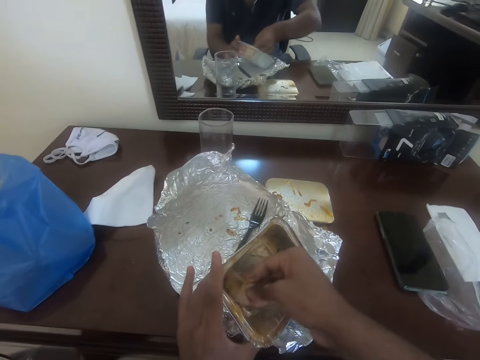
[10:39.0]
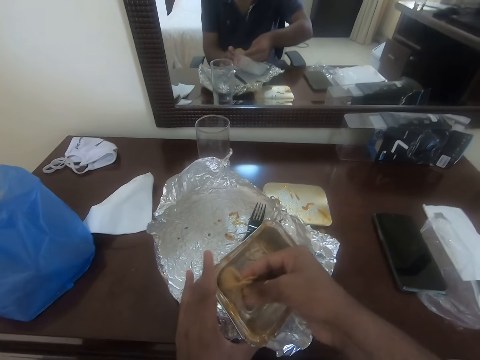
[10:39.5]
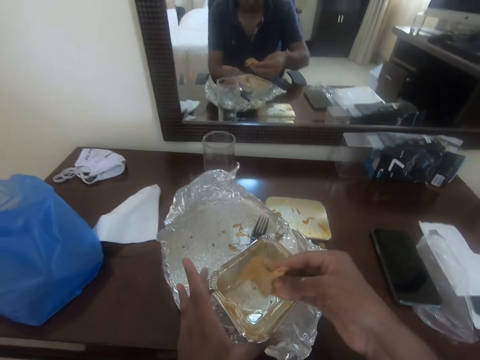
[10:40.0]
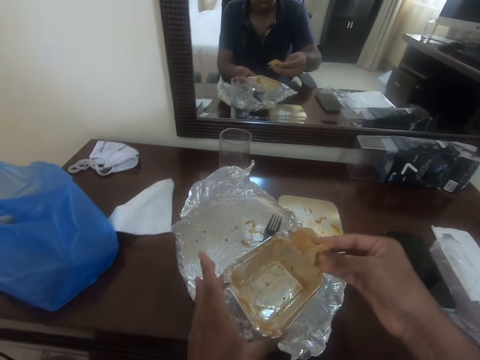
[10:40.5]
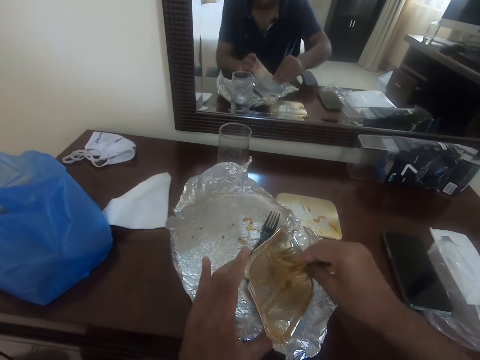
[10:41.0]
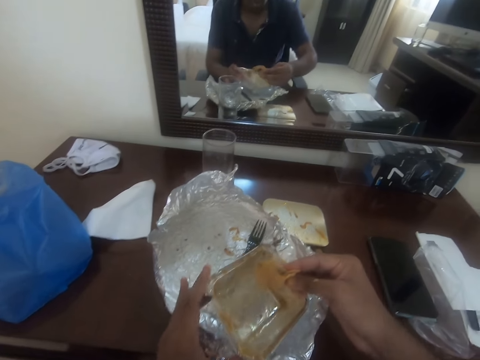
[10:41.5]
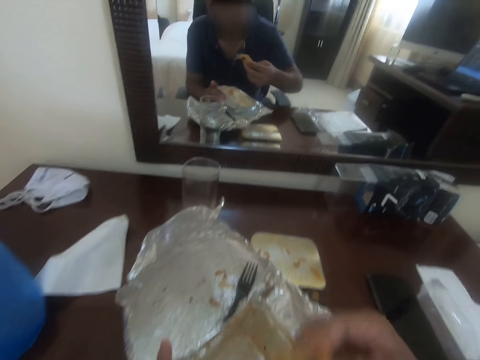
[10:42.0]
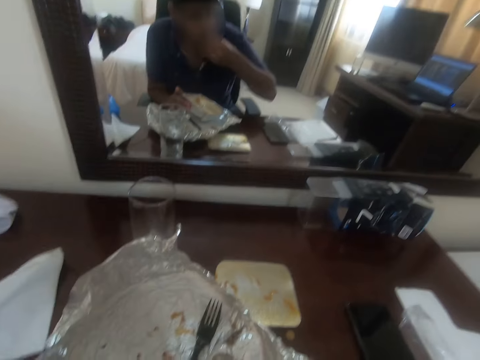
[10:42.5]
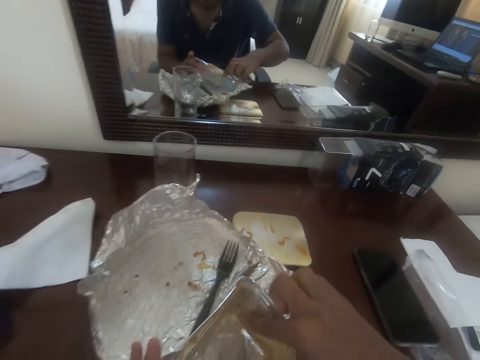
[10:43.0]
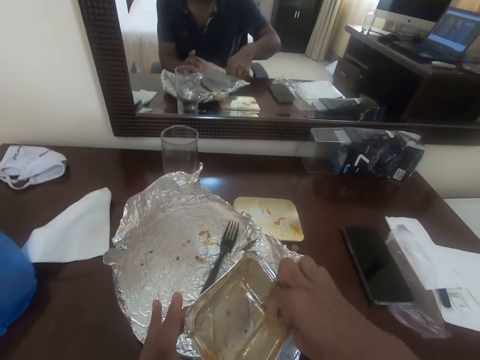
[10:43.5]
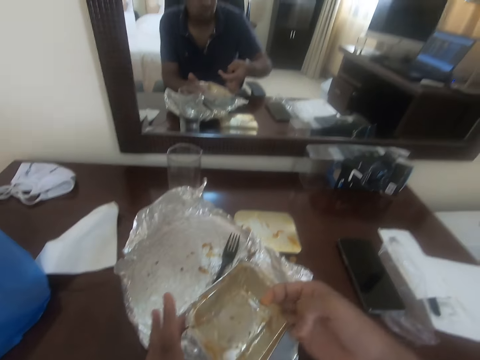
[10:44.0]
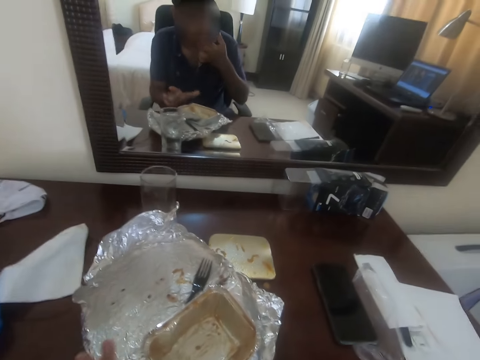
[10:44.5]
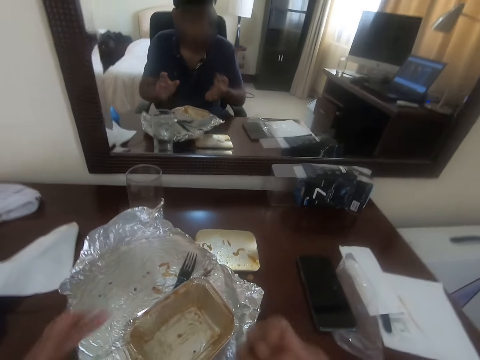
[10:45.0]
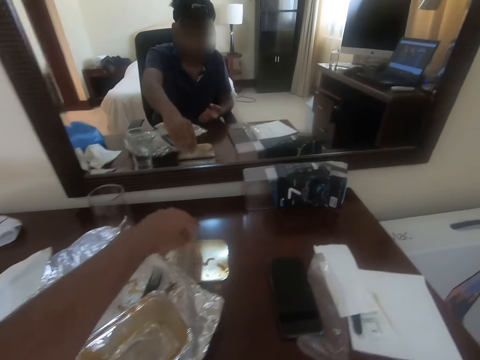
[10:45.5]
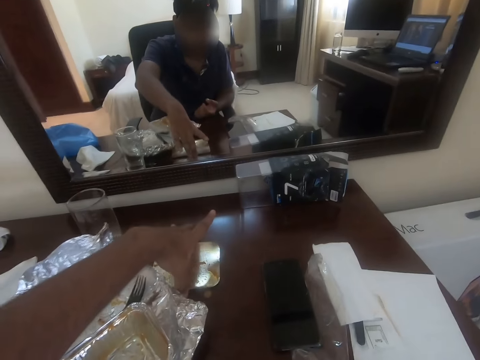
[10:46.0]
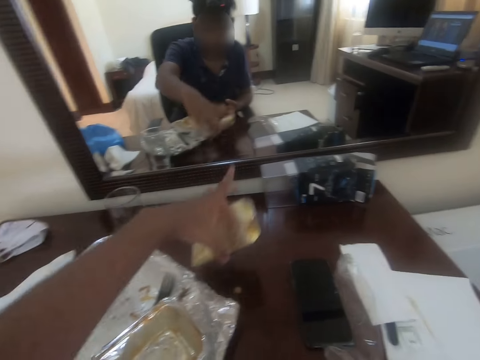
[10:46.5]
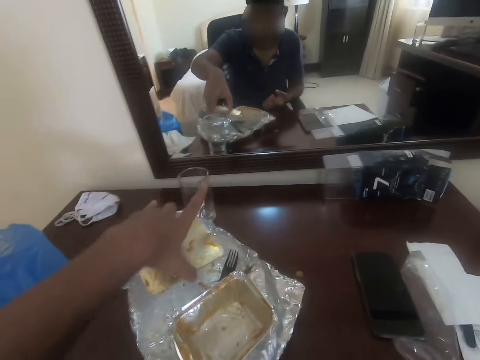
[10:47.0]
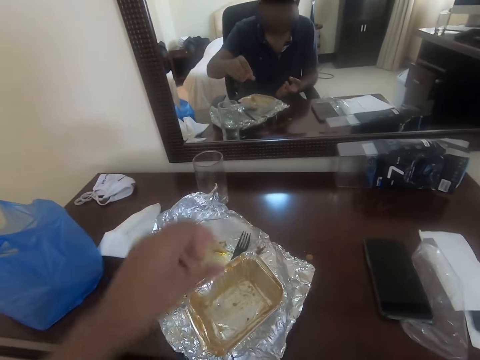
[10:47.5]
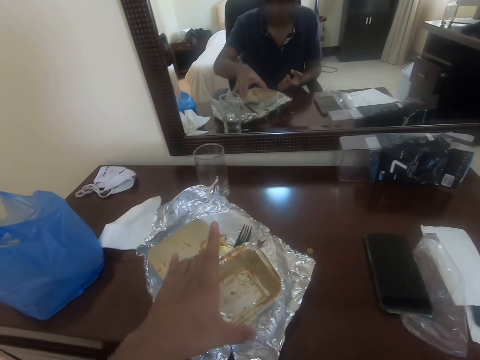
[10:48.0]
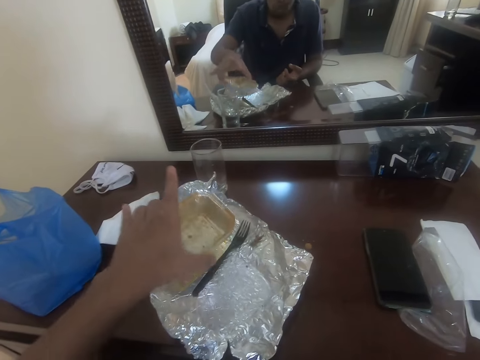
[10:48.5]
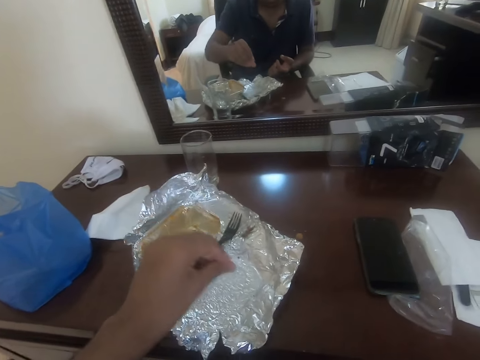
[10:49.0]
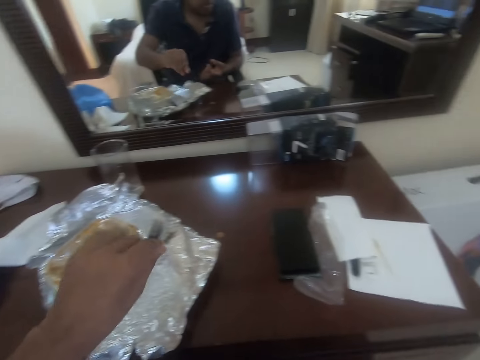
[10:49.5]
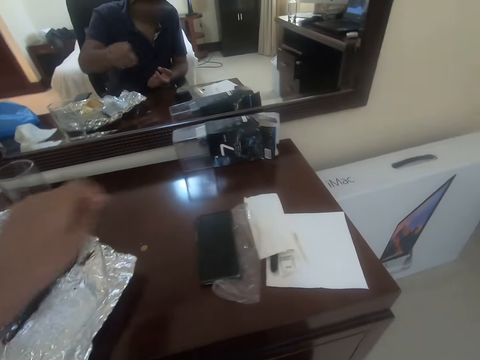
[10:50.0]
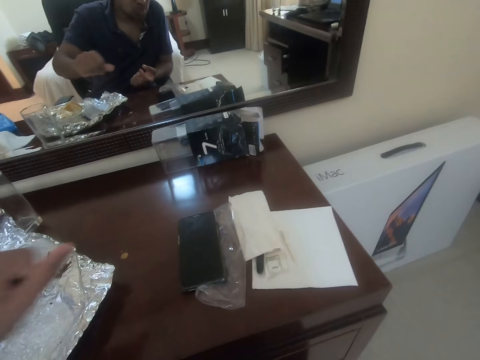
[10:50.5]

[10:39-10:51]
The camera wearer eats the flatbread. He scrapes the dish with his finger. He eats the stew. He picks a dish lid from the table. He puts the lid on the folded paper on the table. He moves the dish to the top of the lid.

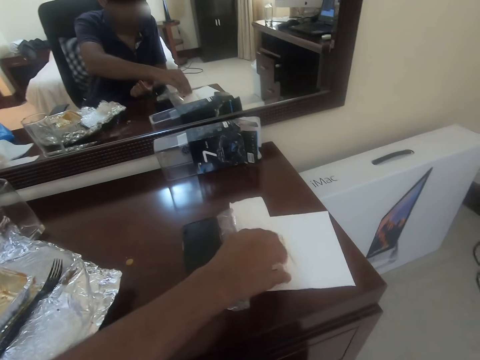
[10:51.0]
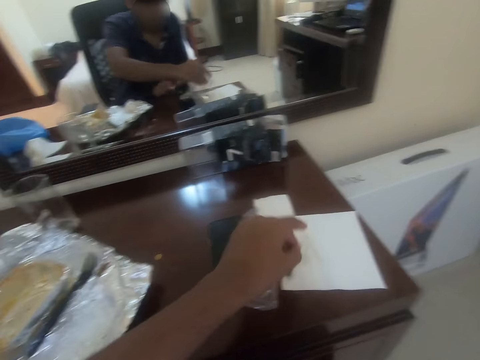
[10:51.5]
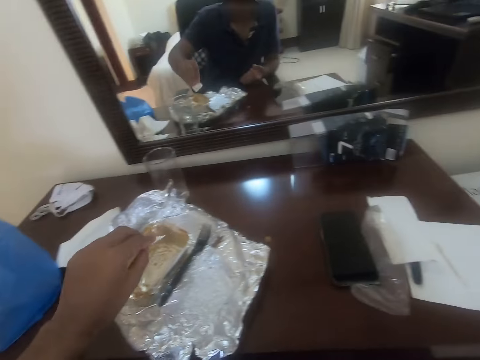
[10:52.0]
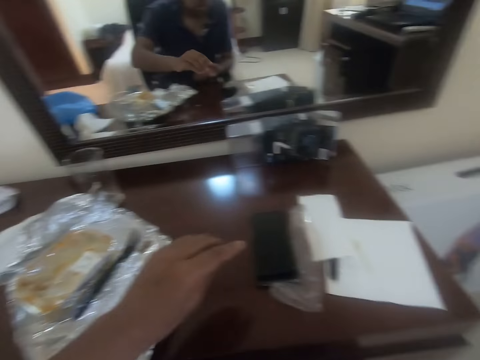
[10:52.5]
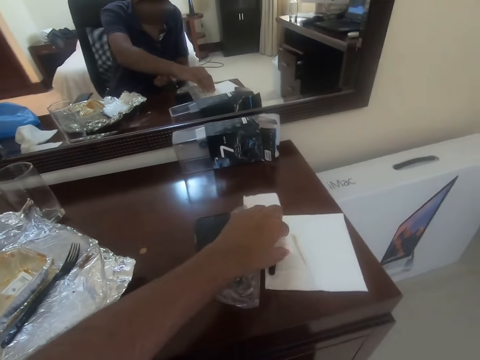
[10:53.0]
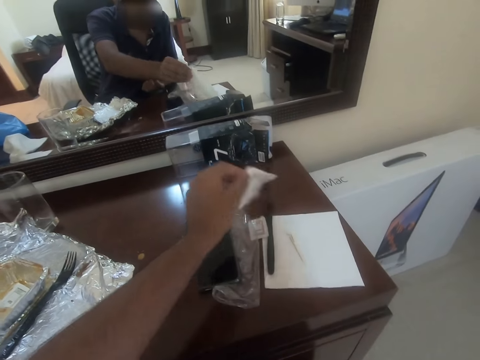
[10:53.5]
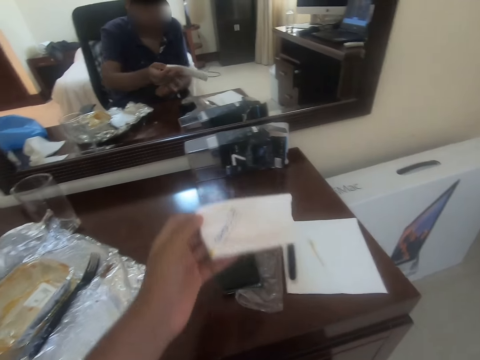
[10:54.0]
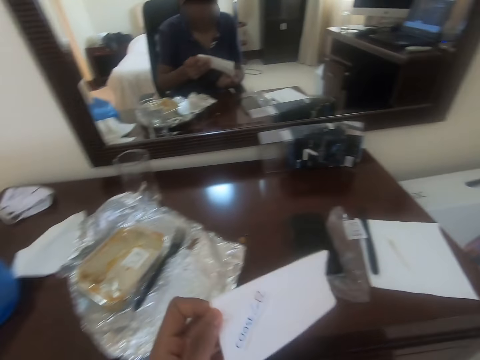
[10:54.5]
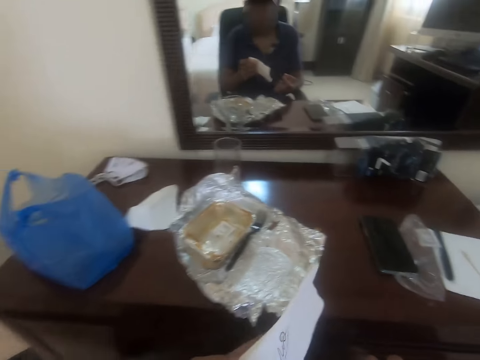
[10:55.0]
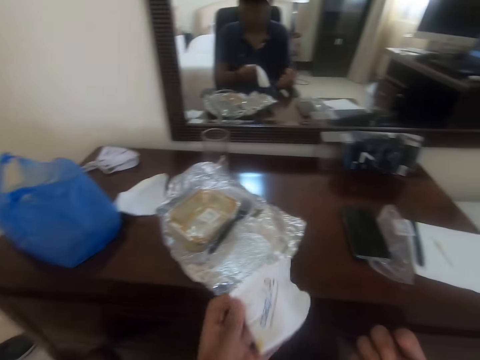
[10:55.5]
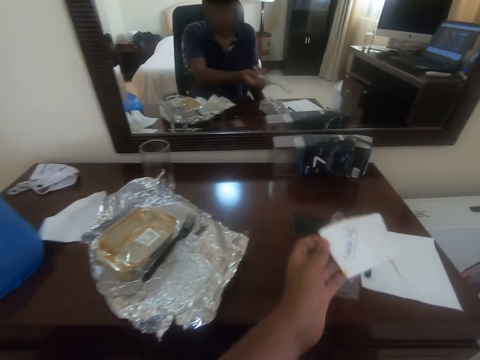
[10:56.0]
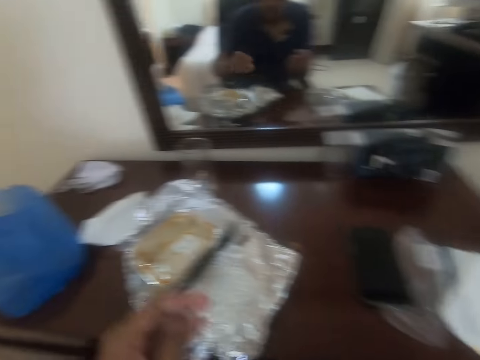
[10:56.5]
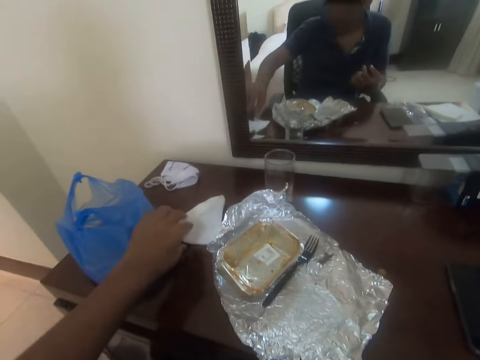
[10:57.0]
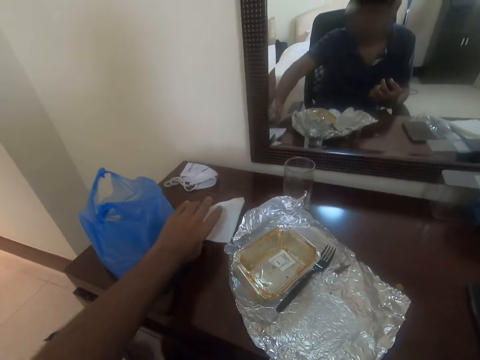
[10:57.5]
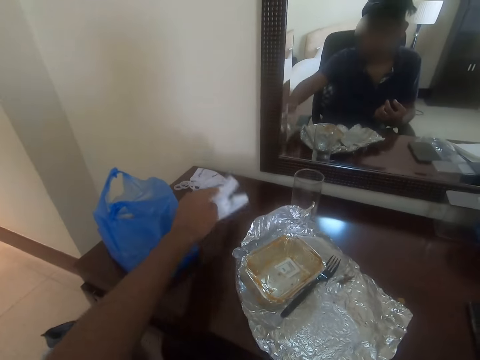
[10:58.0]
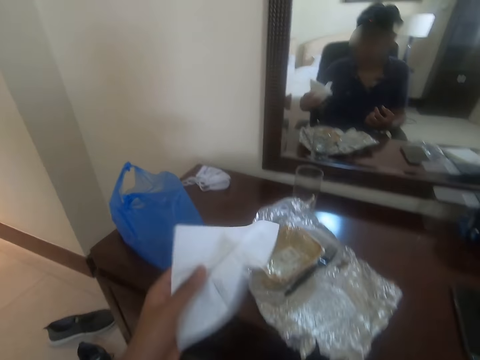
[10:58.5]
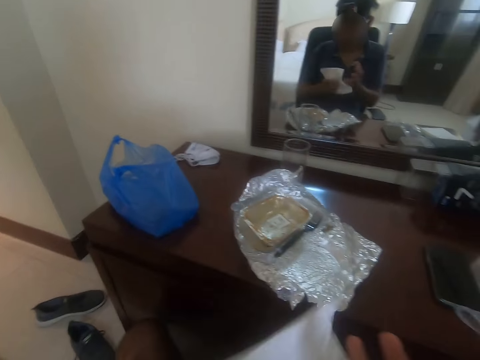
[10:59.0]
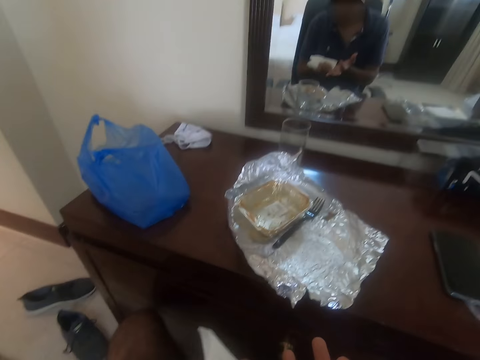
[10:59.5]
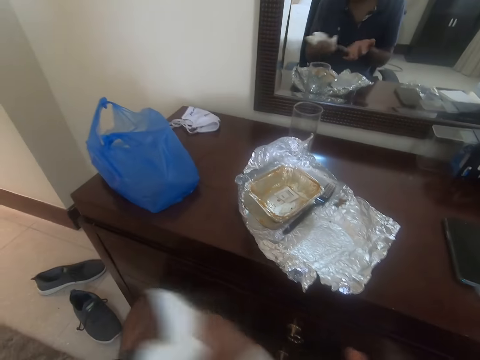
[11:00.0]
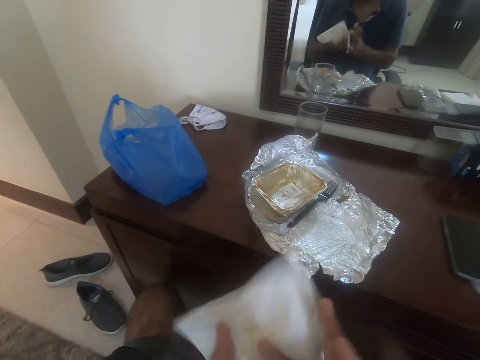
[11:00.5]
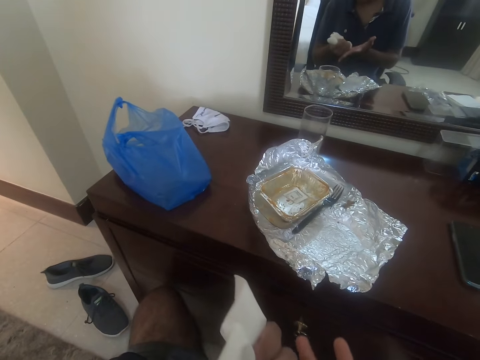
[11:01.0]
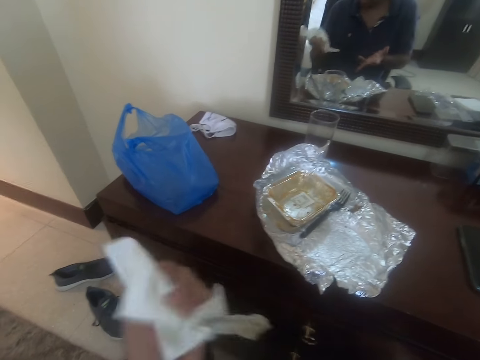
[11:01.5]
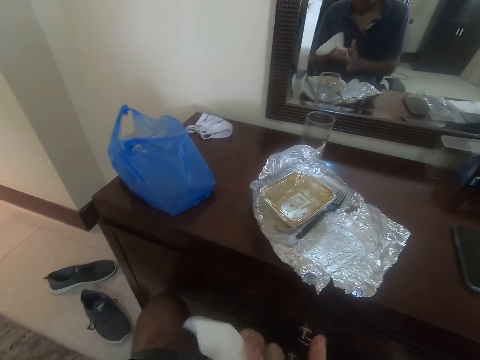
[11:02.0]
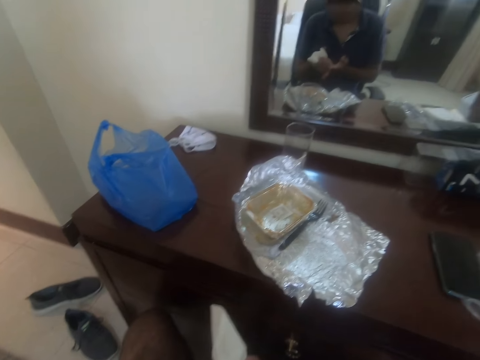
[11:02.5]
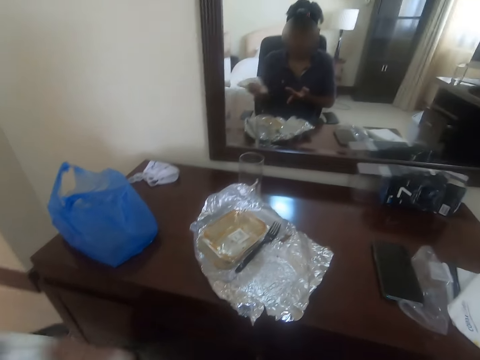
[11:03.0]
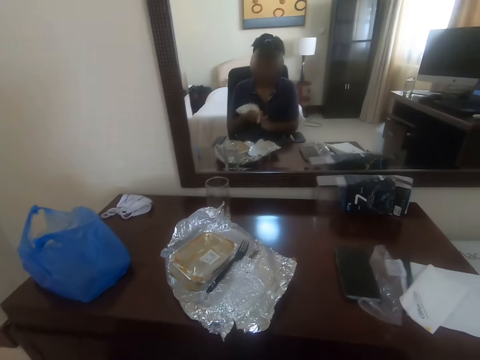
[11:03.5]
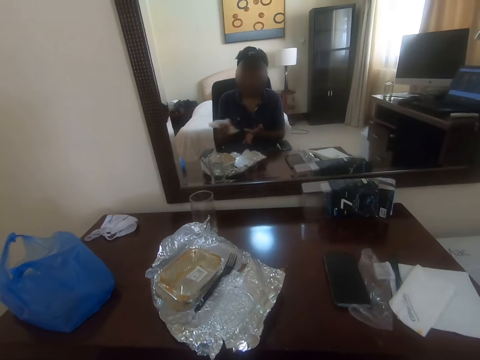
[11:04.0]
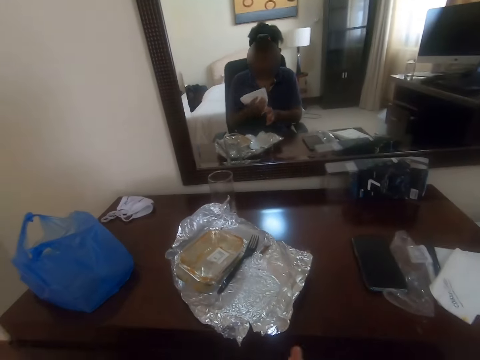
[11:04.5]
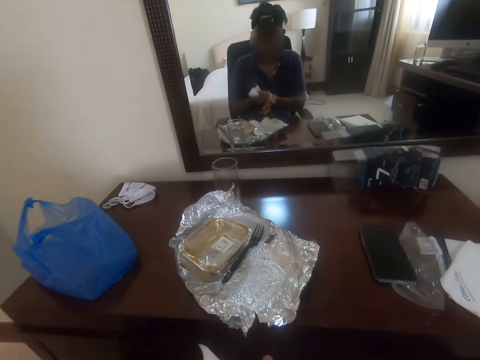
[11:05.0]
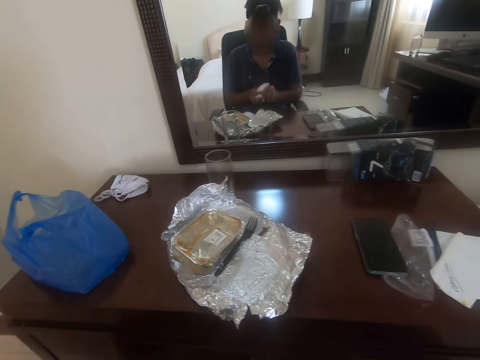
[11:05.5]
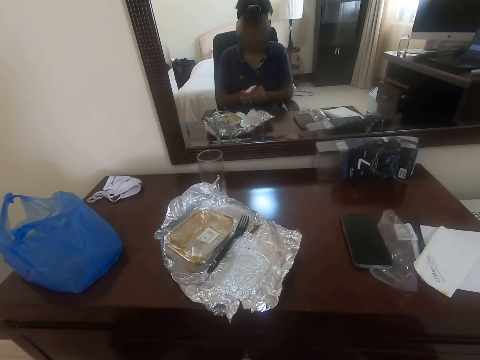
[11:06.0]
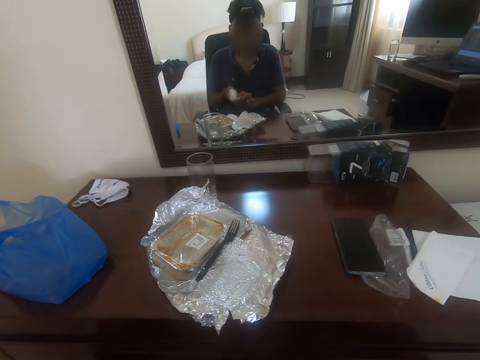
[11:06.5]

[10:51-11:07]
The camera wearer moves the paper to the dish. He picks dirt from the table. He puts the dirt in the dish. He picks up the serviette from the table. He throws the serviette on the drawers. He picks up the serviettes from the table. He wipes his hands with the serviettes. He stares at the drawers.
